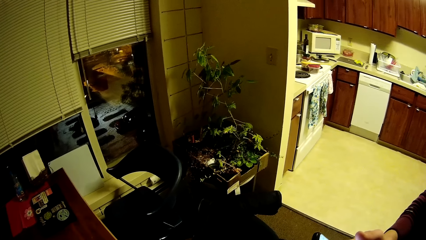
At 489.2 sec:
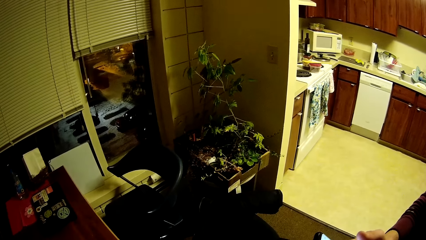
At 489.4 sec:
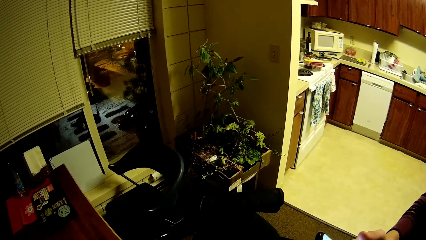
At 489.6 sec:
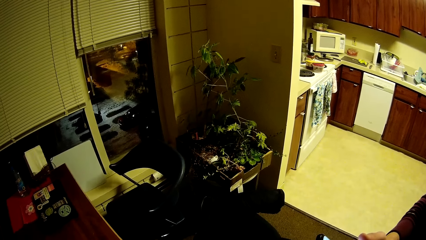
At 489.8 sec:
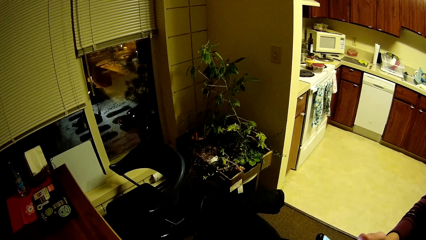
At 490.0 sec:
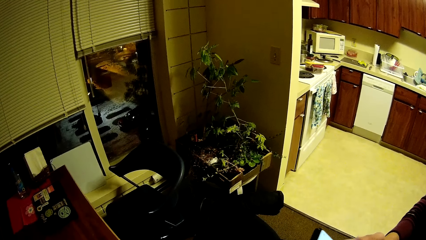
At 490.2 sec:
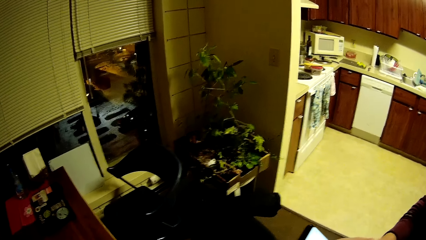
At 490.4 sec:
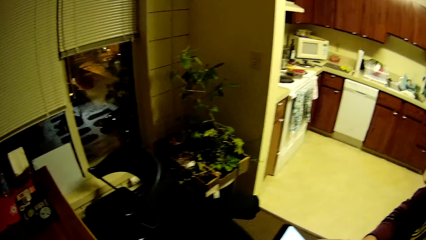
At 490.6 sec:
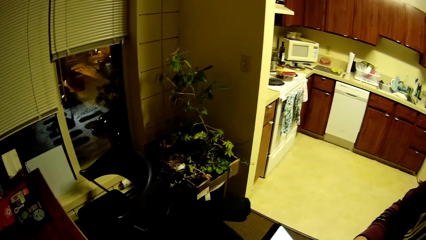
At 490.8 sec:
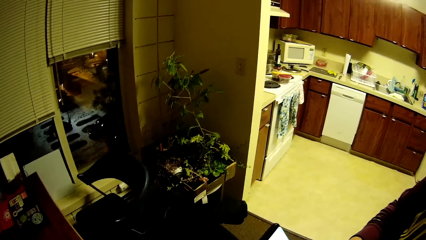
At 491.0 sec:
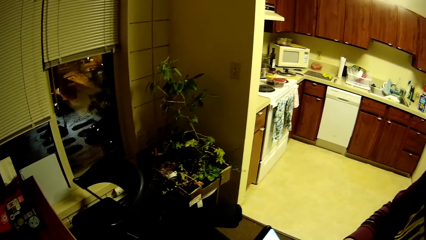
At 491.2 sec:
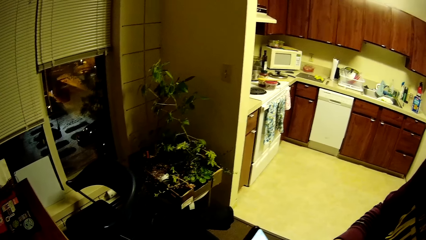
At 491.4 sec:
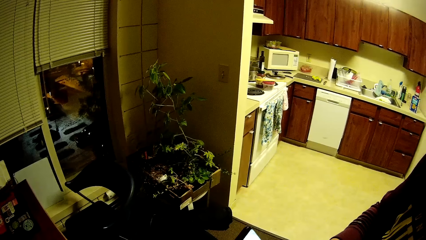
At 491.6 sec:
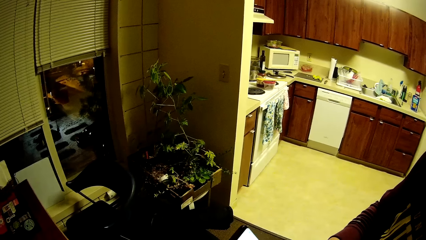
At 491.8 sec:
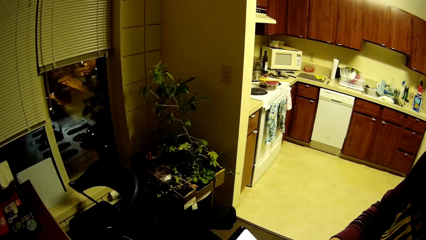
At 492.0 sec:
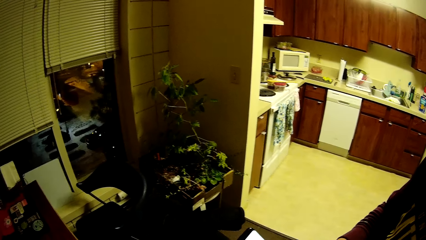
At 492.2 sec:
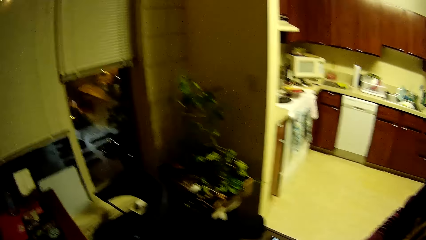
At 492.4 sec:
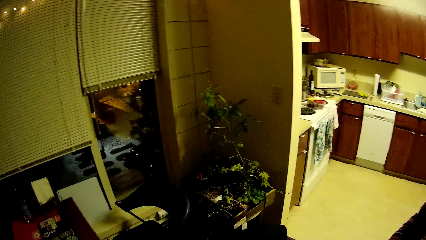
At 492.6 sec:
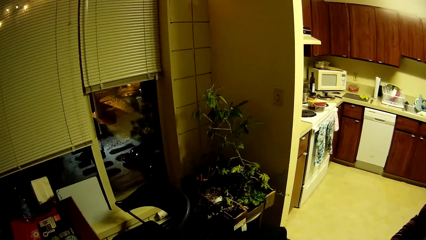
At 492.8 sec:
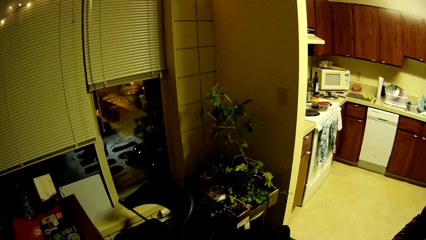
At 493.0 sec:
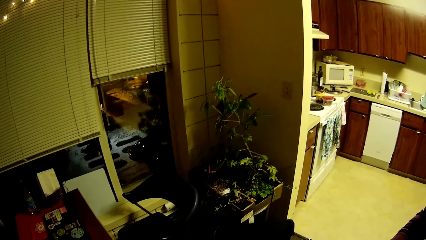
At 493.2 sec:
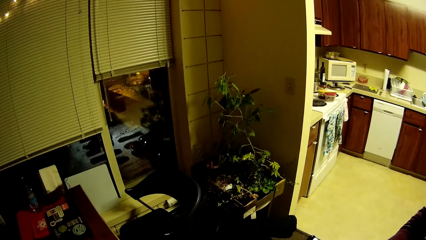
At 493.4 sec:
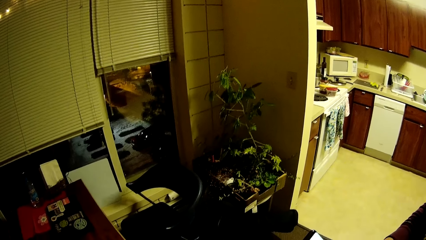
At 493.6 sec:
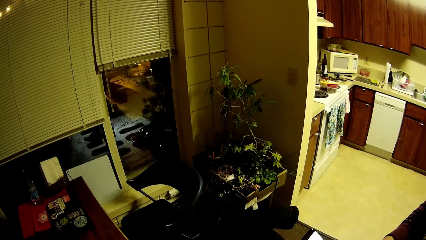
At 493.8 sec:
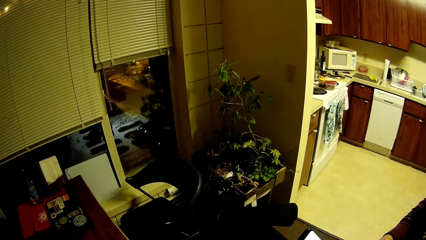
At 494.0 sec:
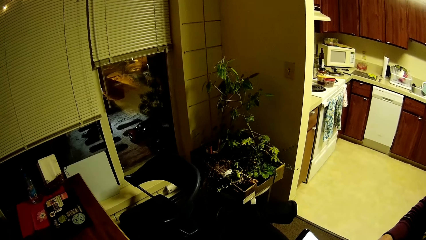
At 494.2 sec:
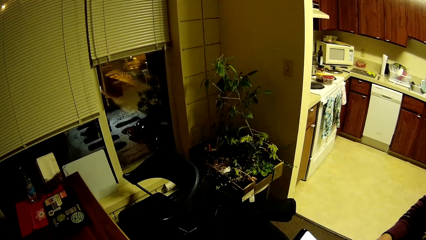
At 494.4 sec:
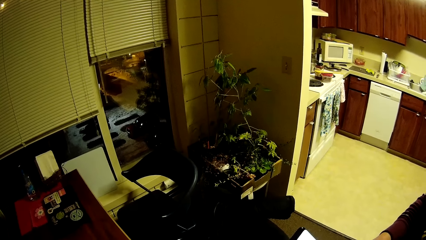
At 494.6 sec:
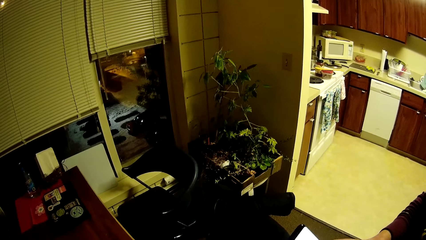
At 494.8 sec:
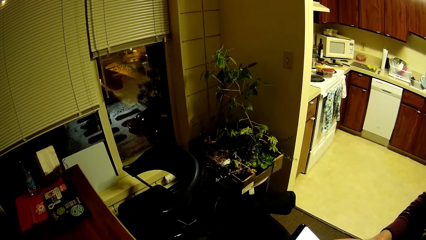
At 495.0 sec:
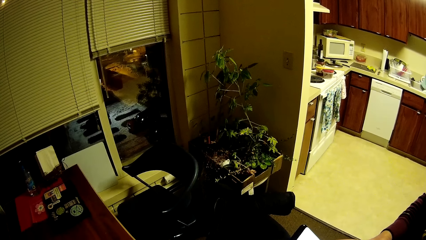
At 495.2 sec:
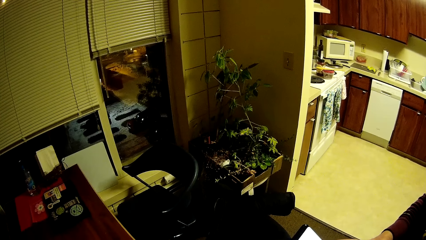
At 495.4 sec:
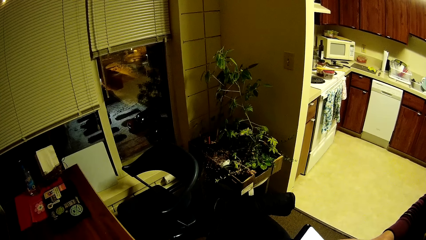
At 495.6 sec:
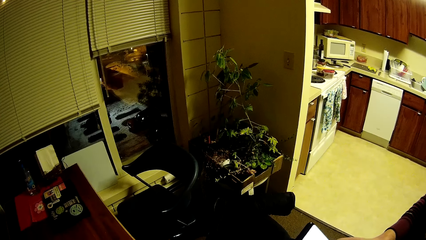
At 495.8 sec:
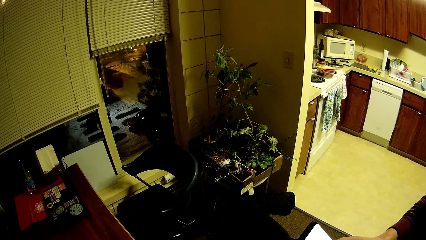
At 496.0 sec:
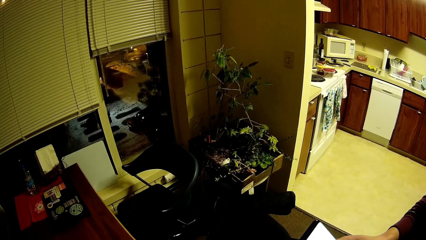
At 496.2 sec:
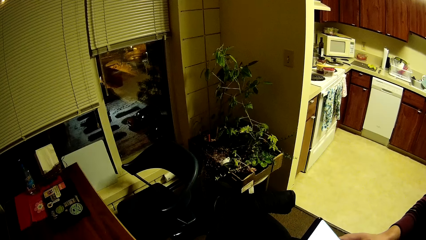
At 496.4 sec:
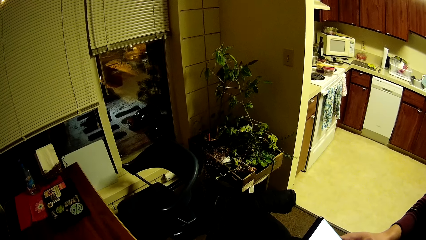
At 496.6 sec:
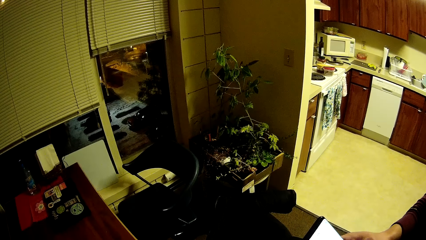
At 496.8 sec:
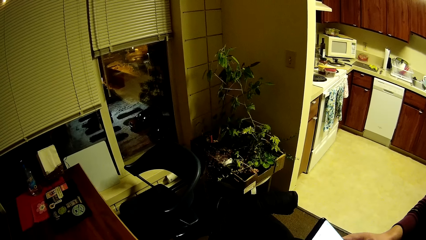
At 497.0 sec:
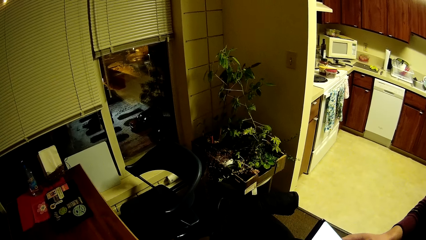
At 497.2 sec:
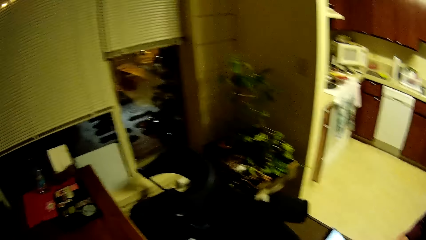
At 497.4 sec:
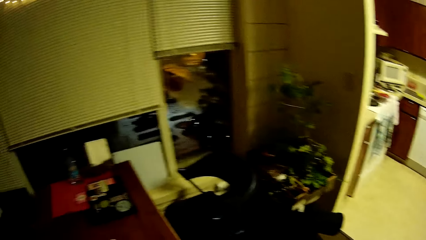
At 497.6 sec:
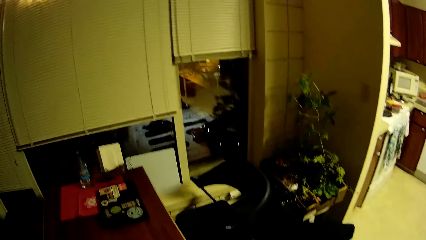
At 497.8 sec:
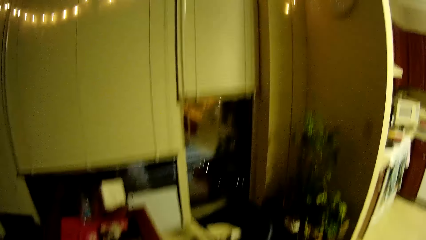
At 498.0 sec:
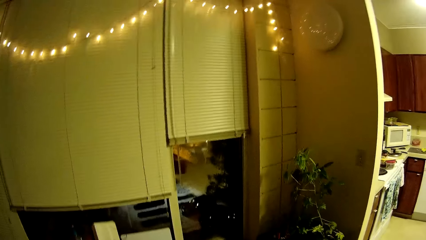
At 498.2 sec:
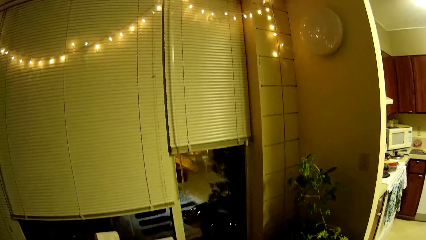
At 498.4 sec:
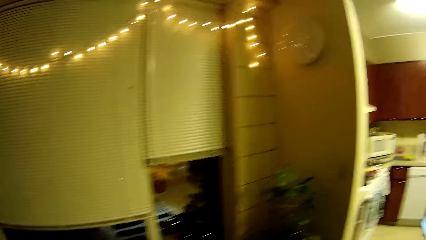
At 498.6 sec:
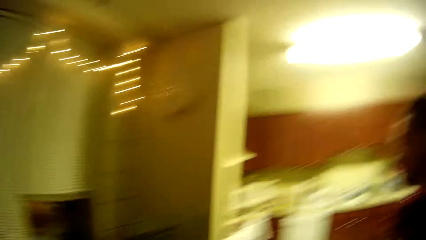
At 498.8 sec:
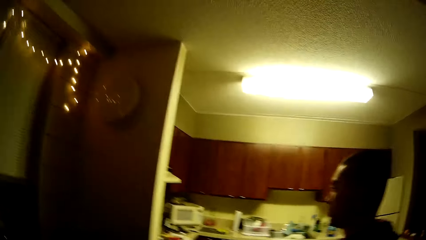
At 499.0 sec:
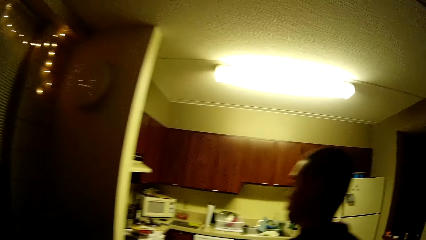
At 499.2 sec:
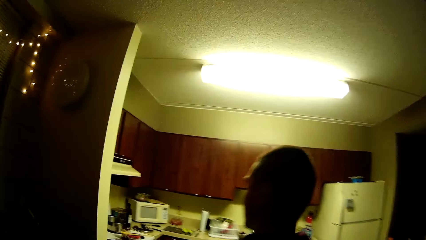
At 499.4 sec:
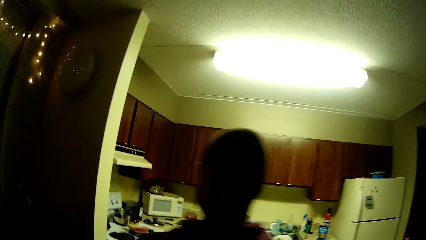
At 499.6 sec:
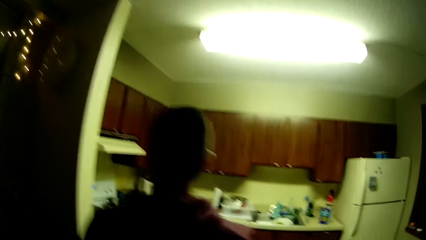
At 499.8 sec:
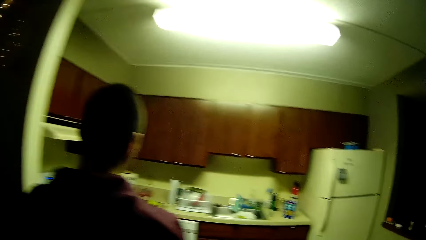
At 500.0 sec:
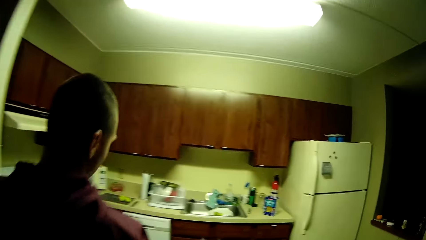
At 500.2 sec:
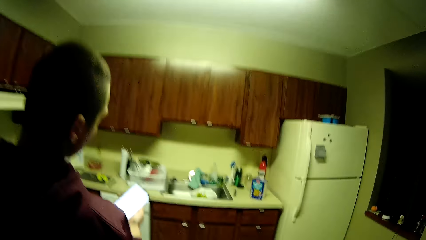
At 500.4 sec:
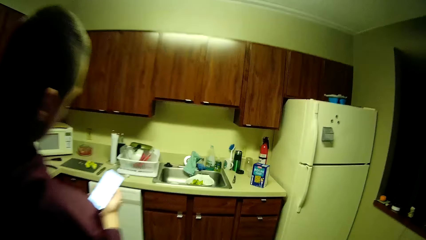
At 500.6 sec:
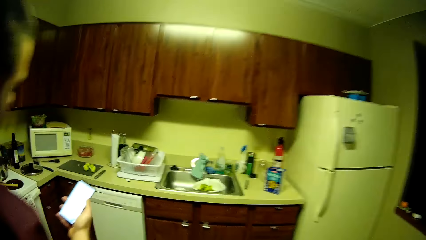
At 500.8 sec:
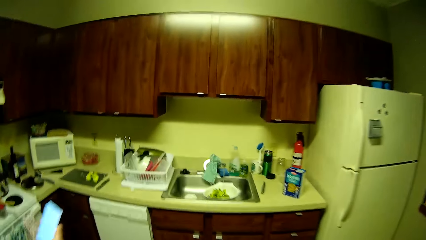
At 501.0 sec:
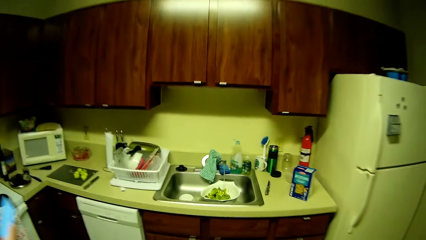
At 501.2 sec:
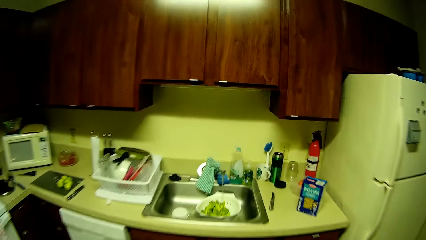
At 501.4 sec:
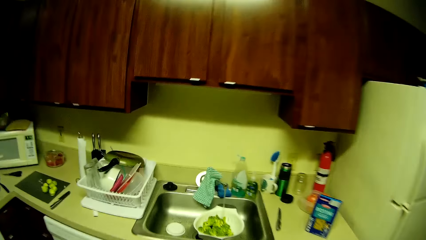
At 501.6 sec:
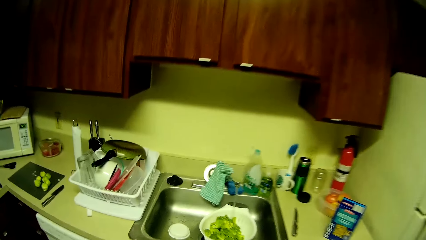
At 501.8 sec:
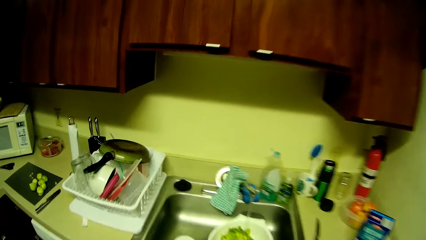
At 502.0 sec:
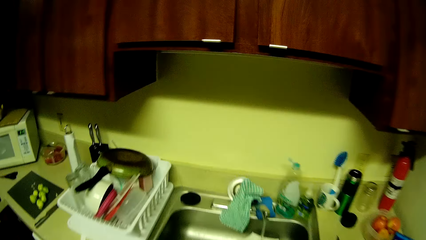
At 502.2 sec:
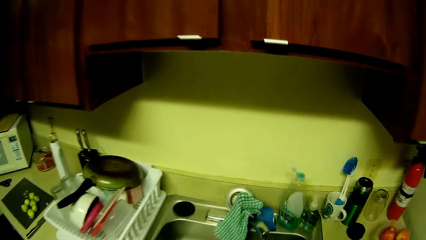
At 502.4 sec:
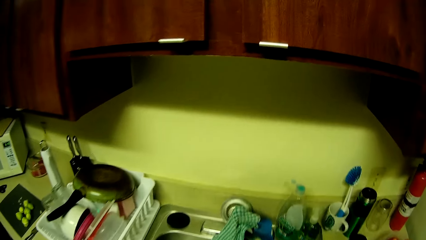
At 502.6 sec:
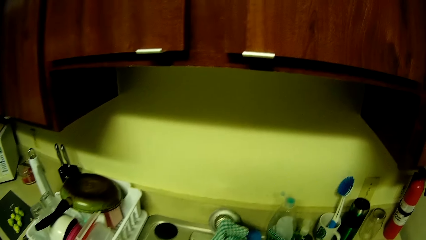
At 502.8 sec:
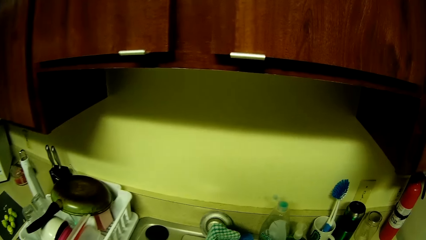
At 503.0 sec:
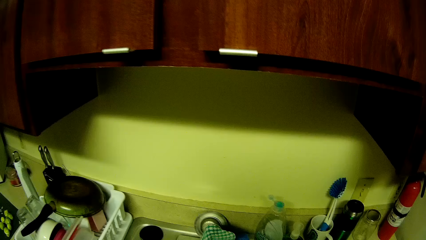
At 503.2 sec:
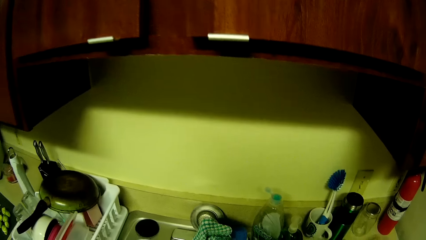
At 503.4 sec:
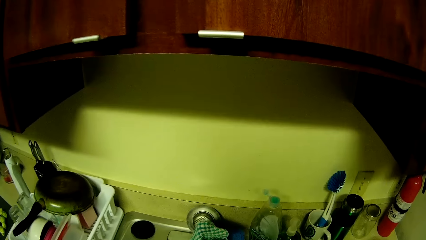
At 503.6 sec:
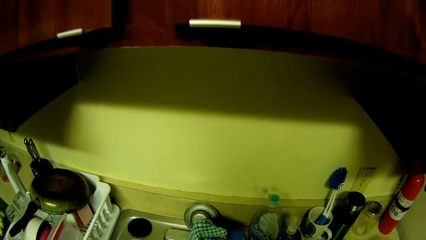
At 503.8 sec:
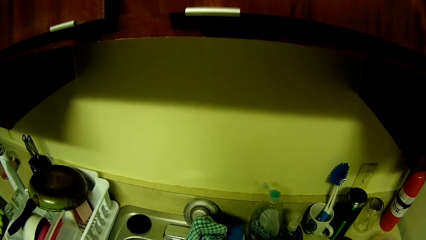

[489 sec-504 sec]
The camera wearer walks towards the kitchen.
